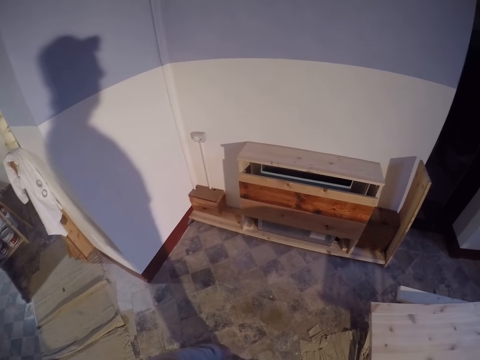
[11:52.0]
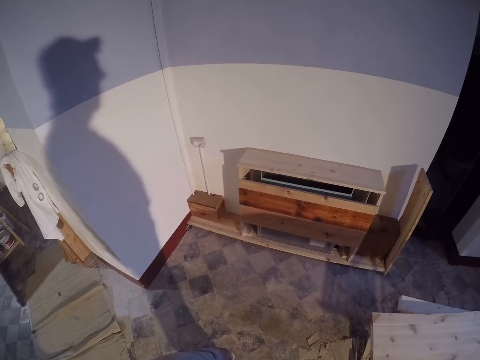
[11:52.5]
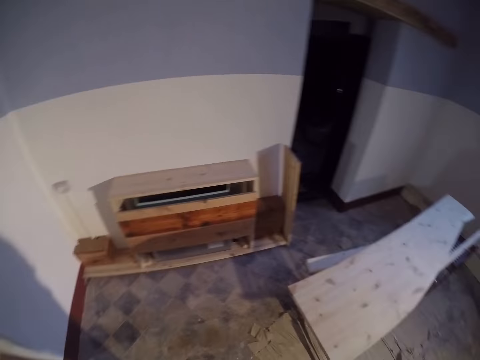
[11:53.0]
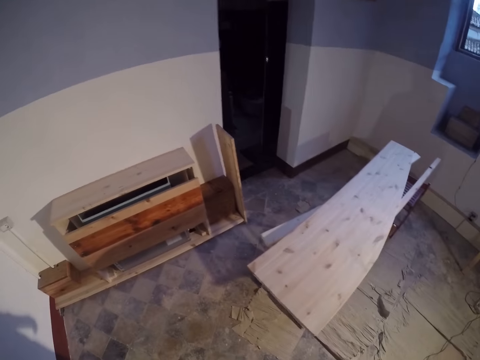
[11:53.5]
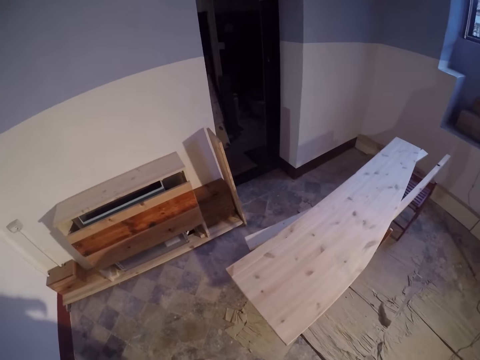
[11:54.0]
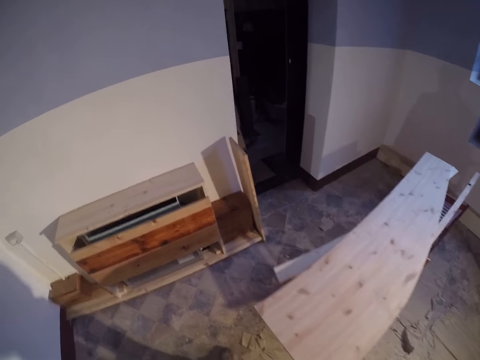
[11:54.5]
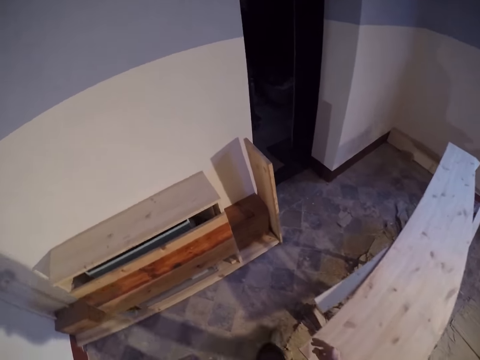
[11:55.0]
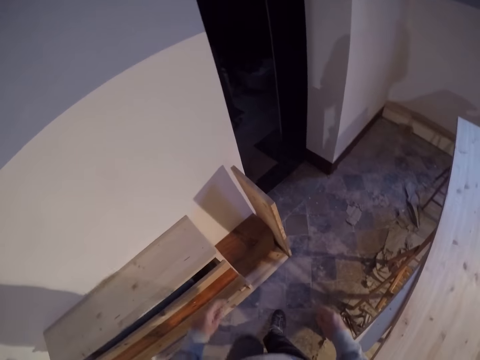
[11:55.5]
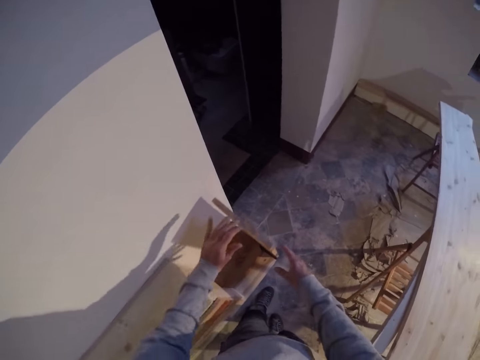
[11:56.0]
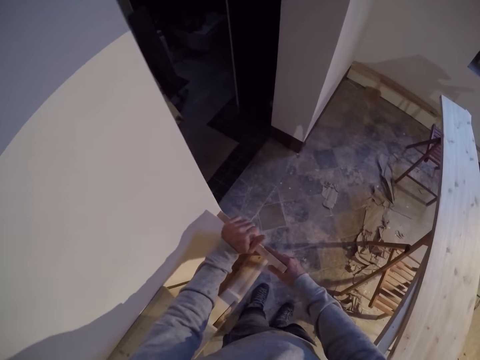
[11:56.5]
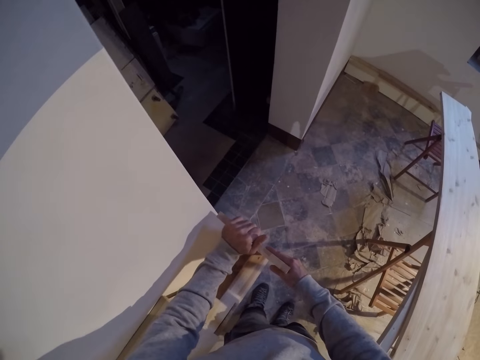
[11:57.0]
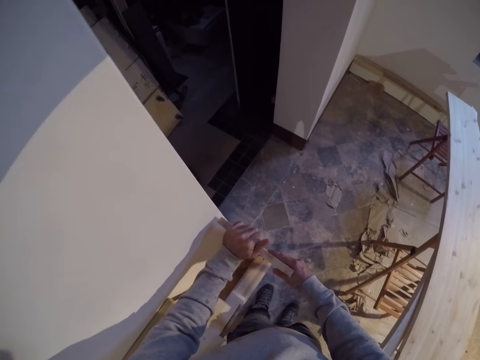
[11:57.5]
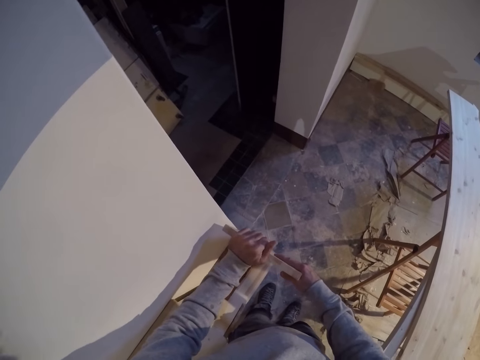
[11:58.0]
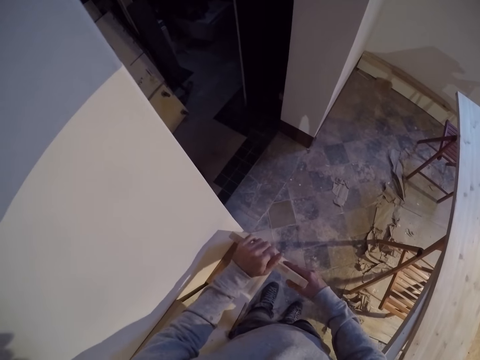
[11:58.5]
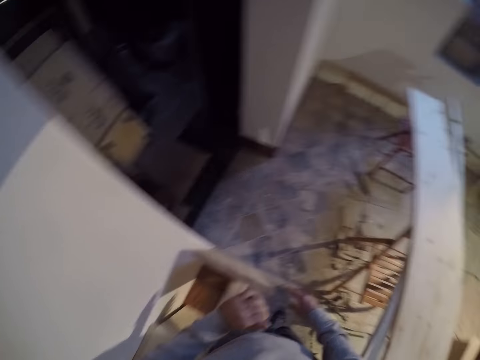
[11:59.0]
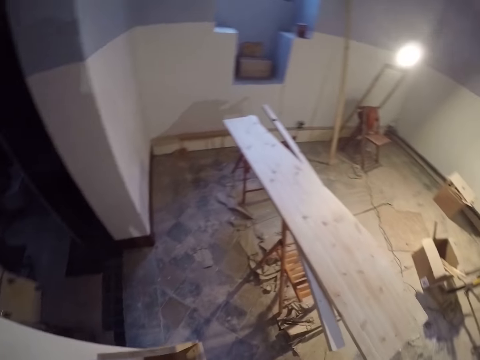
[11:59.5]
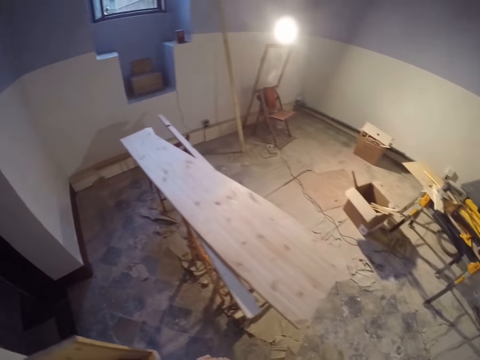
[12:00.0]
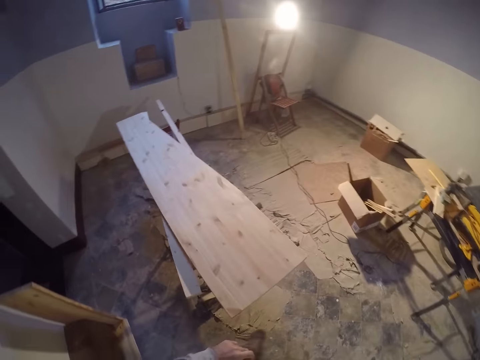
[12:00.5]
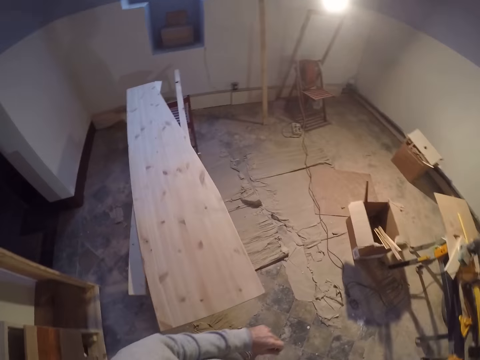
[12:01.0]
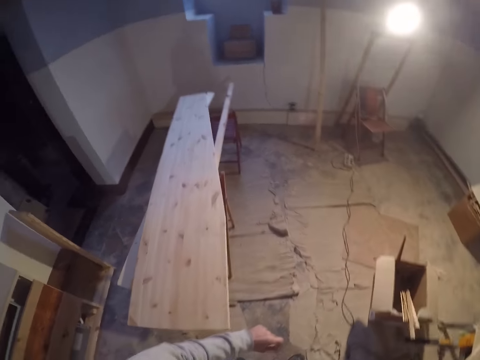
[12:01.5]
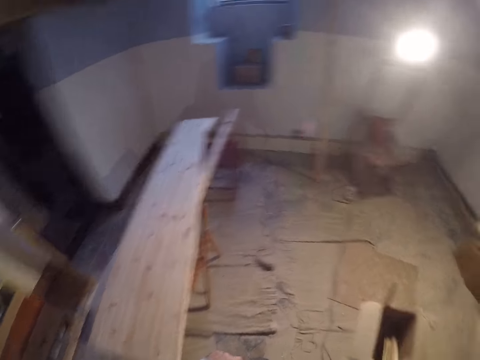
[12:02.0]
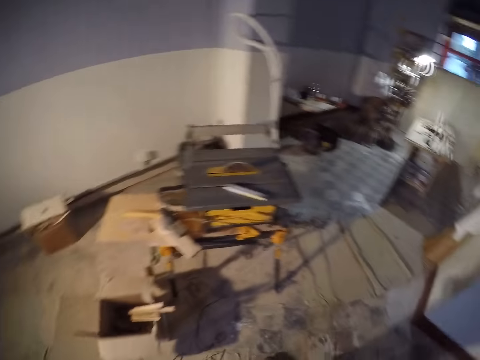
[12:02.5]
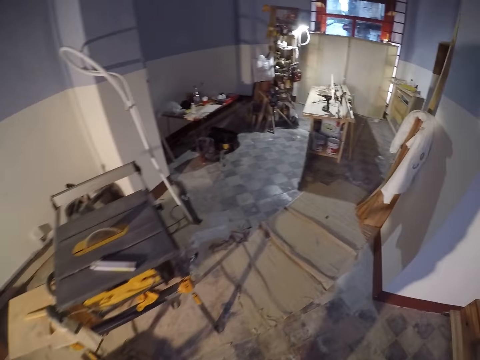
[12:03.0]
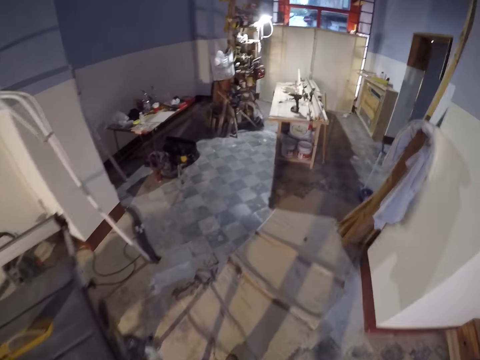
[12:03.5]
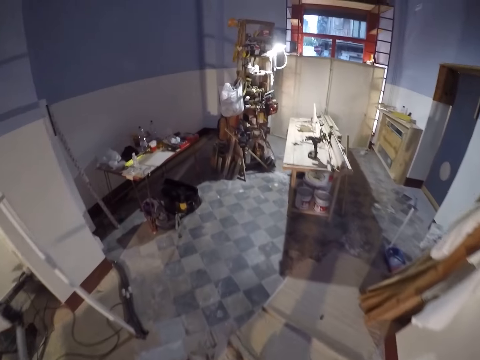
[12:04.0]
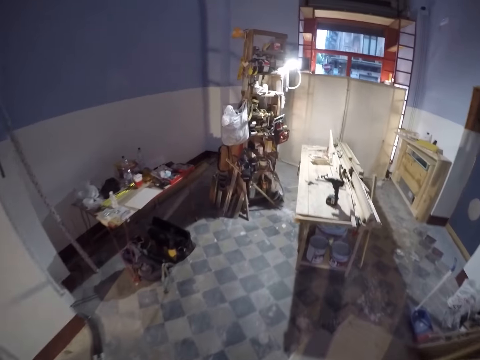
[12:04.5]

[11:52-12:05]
The camera wearer looks around. They walk around. They hold the log of wood. They walk around.

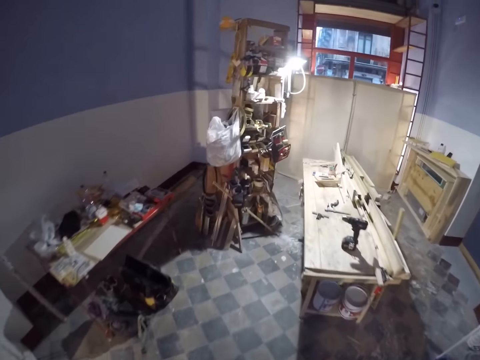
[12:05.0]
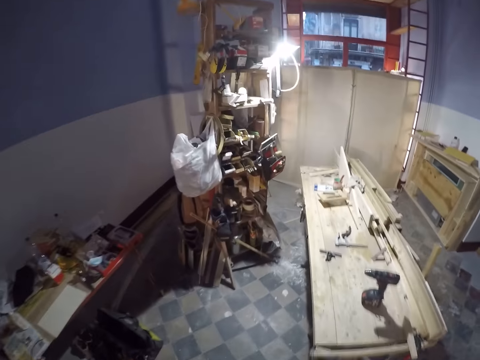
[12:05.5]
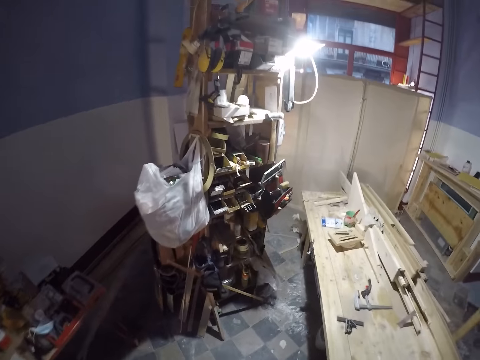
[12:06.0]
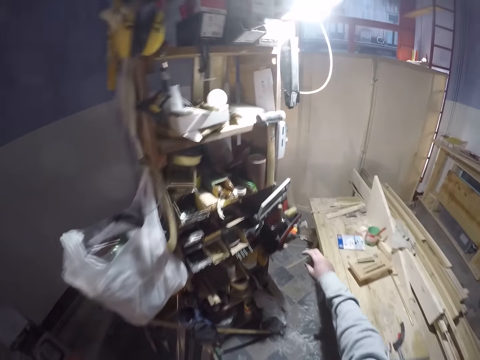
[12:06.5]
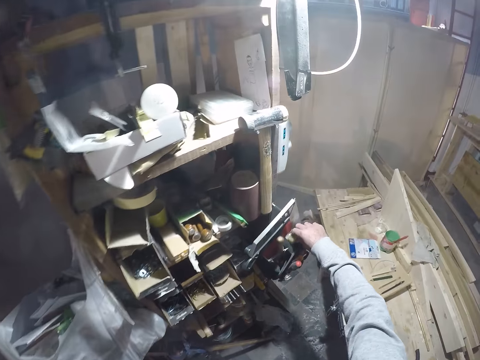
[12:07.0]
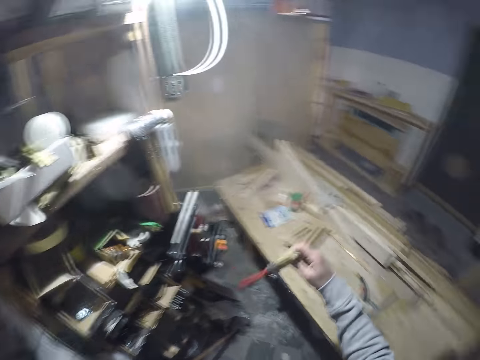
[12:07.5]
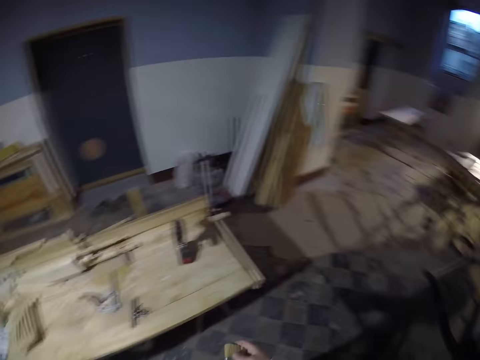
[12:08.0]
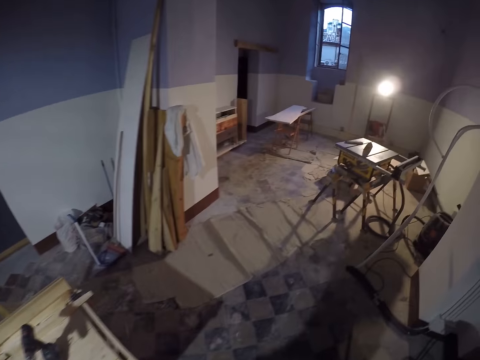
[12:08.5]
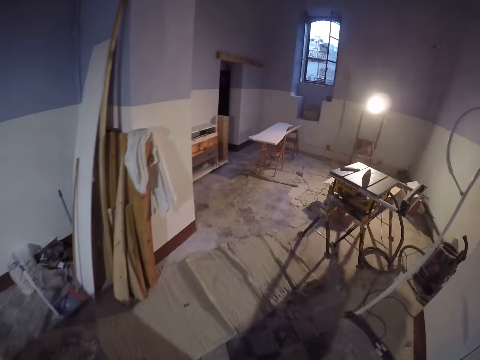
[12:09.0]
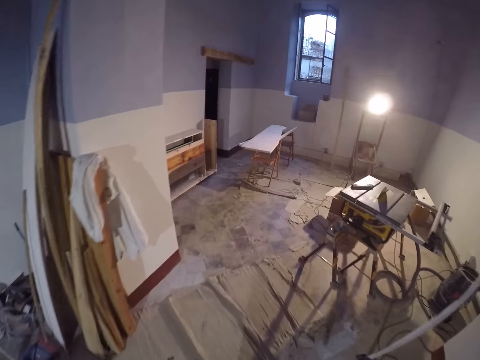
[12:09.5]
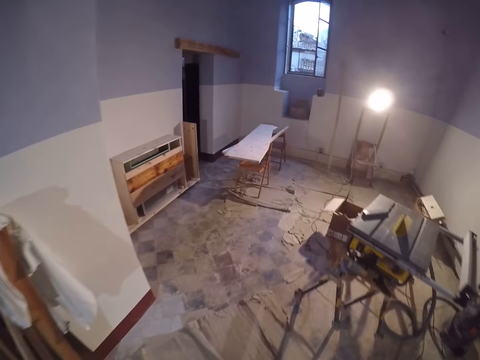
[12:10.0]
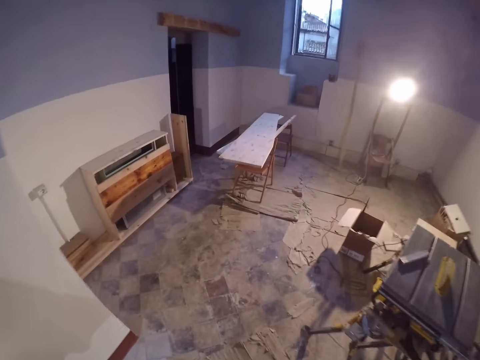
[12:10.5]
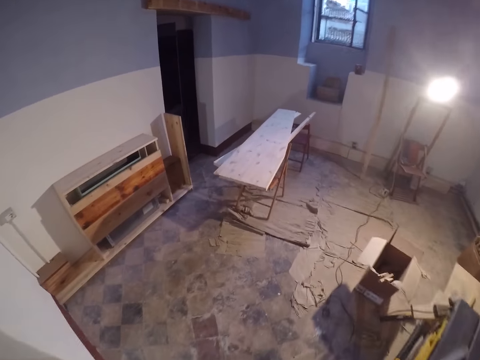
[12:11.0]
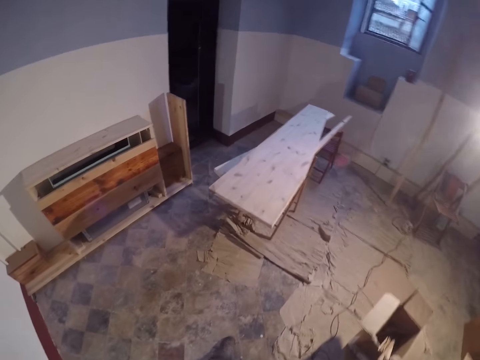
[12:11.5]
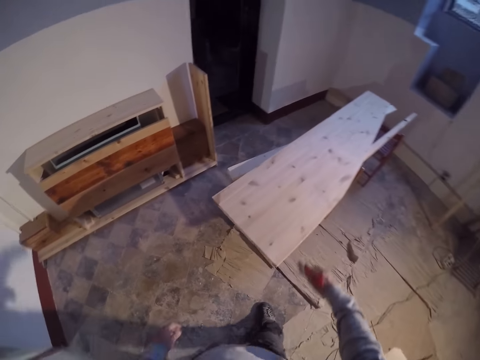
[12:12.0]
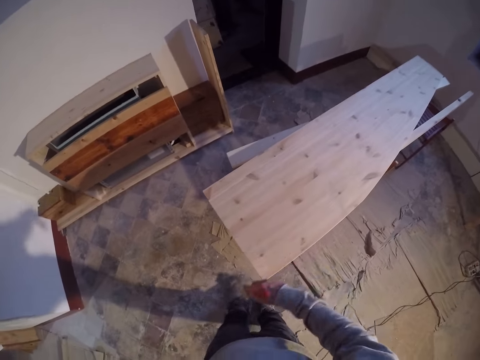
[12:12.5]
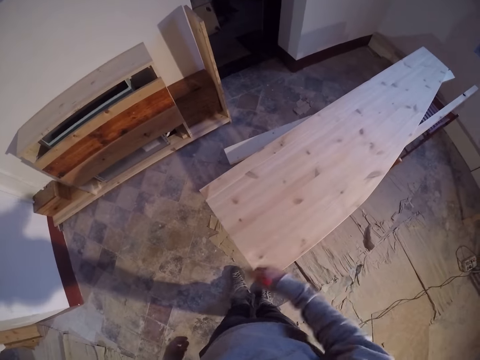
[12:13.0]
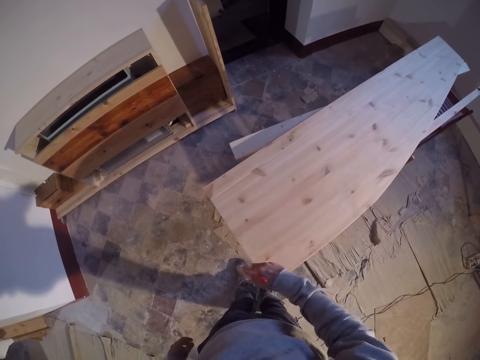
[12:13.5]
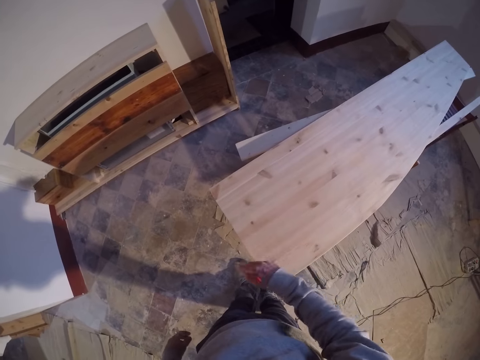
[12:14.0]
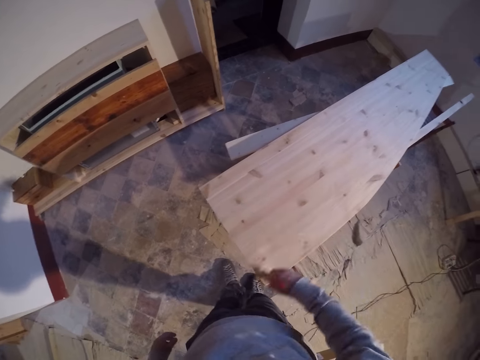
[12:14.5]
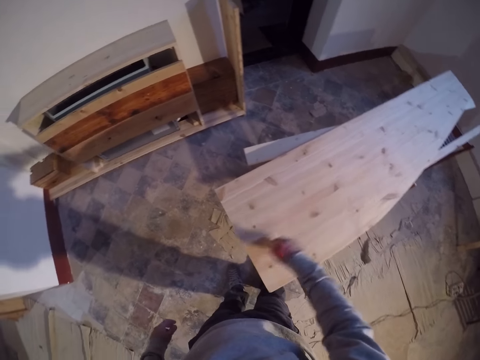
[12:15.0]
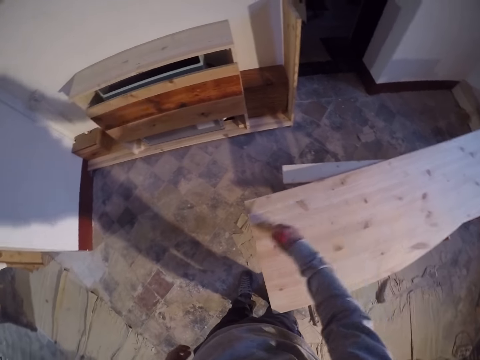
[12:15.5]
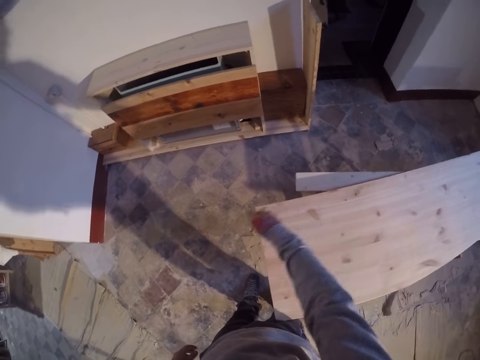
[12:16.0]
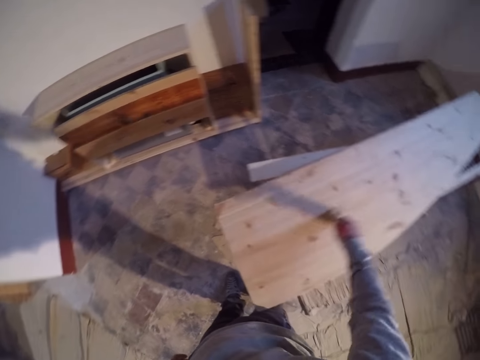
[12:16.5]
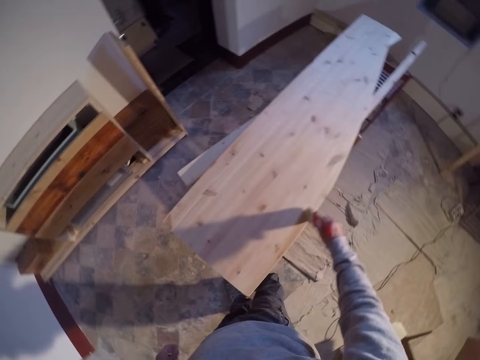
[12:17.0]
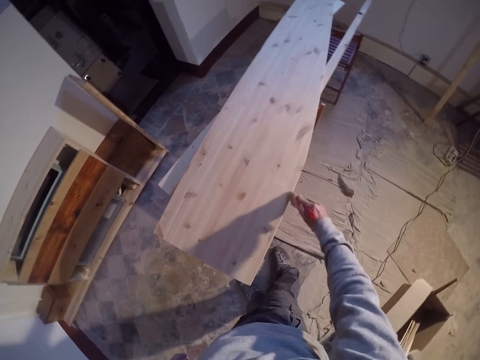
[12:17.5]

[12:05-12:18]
The camera wearer picks up a brush, a sand brush, from a tool box in the shelf with his right hand. He dusts off dust on the plywood with the brush in his right hand.
